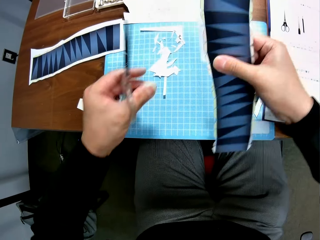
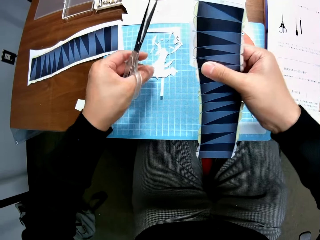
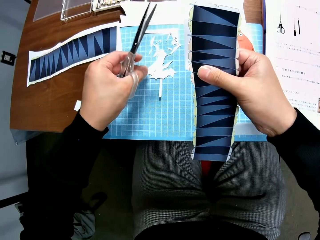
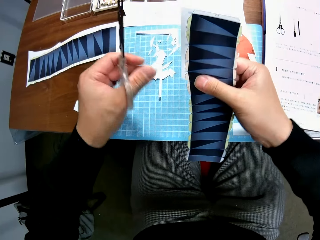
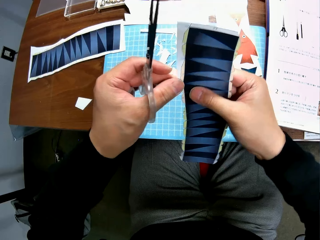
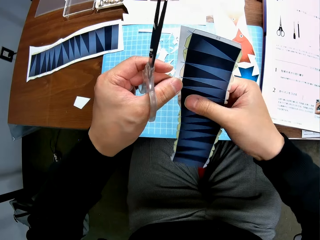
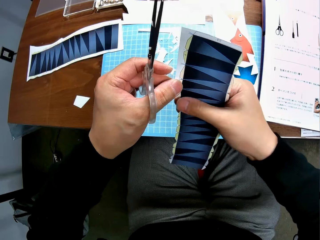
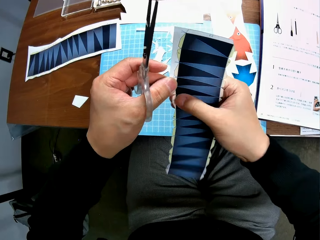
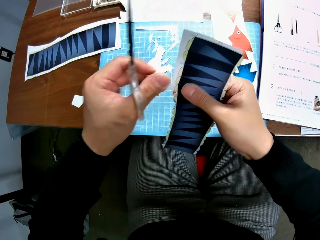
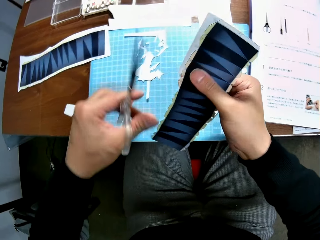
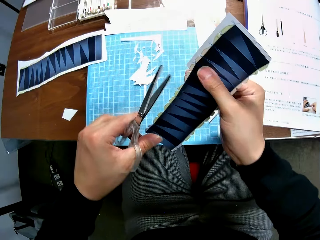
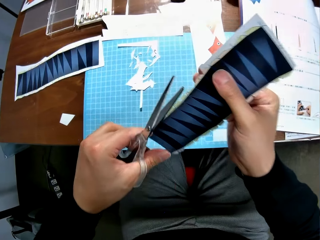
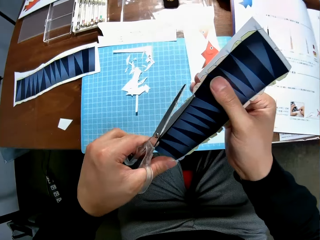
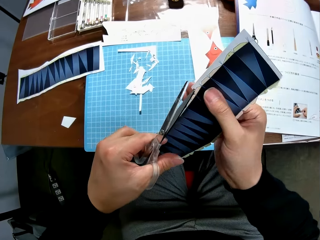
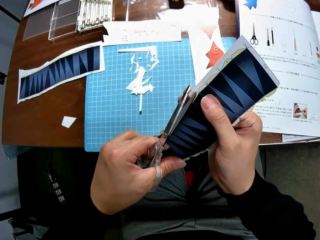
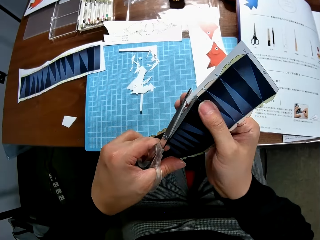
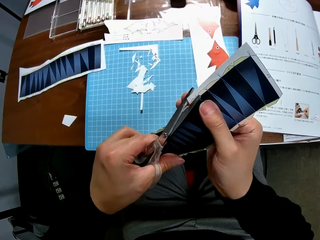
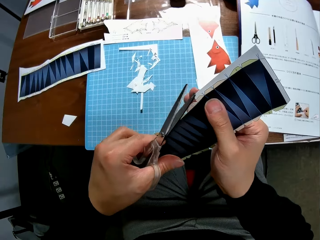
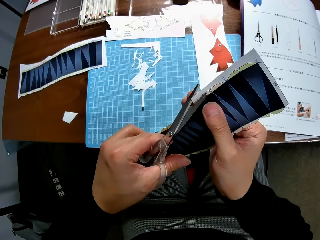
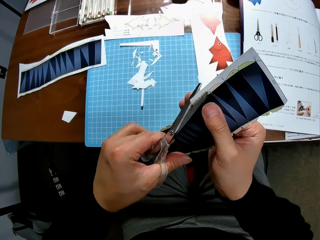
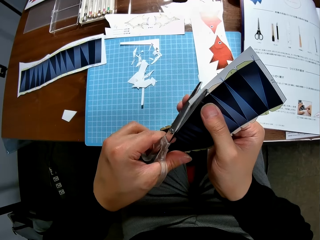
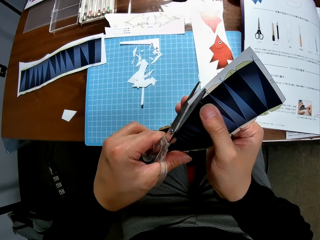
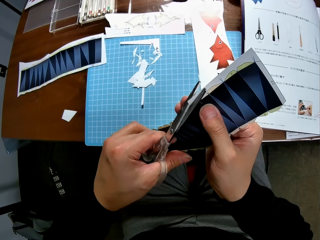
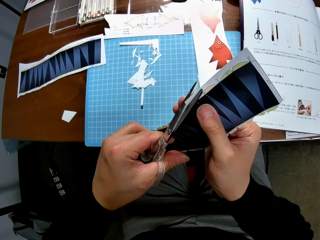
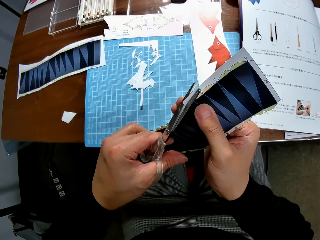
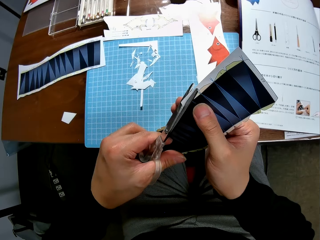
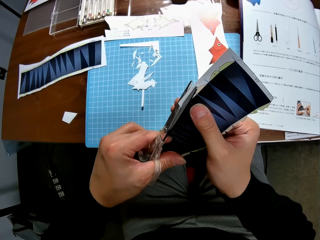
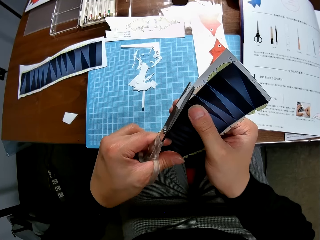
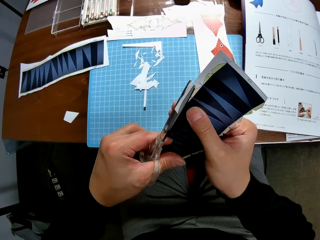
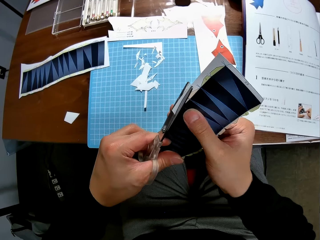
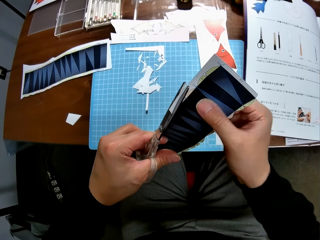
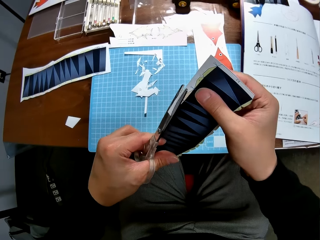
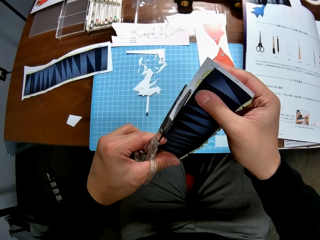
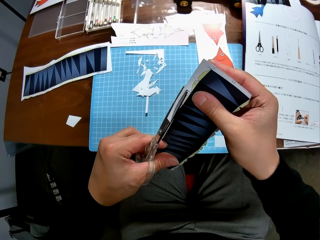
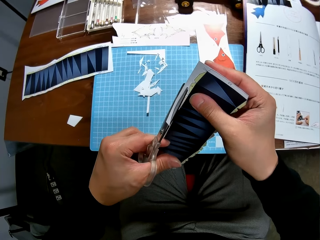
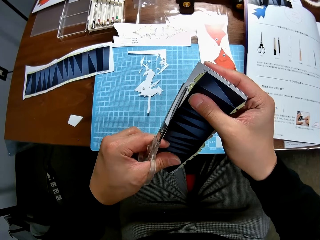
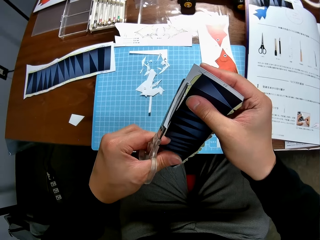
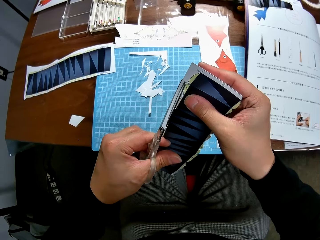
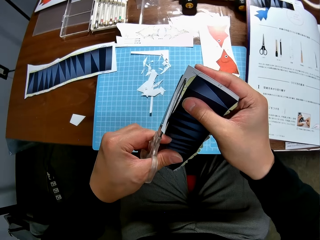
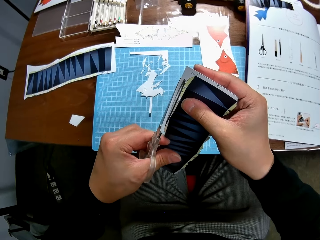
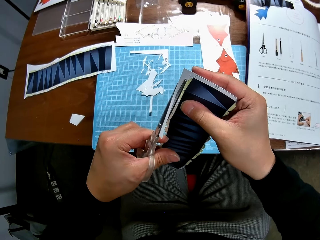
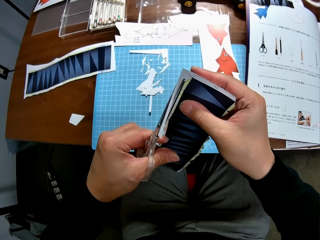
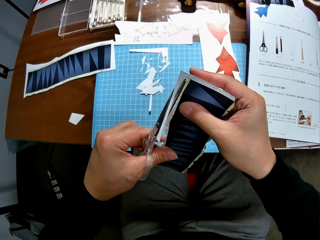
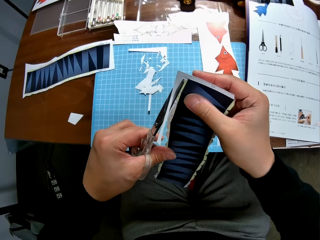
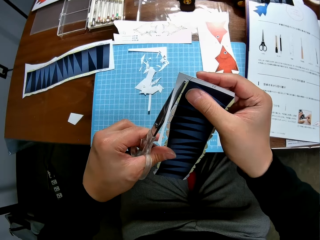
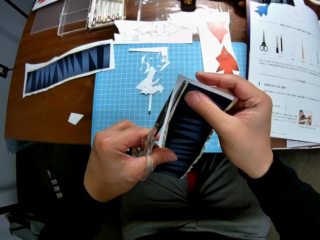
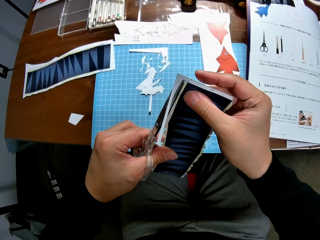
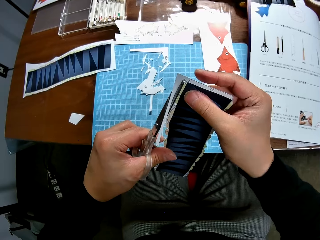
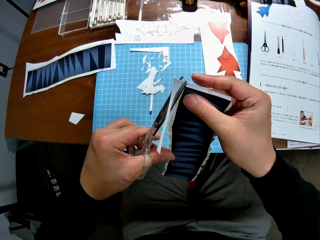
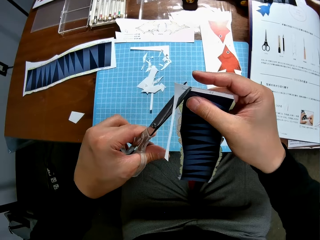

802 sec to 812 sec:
The camera wearer drops the cut piece on the cutting mat on the table. They continue to craft the paper stock with the scissors. They cut the paper with the scissors.

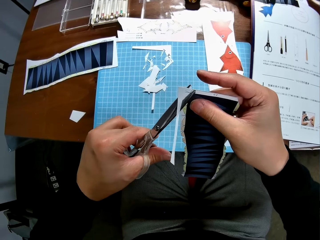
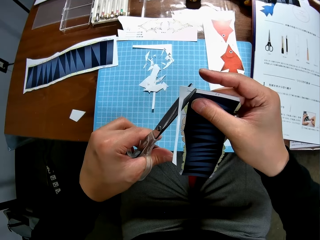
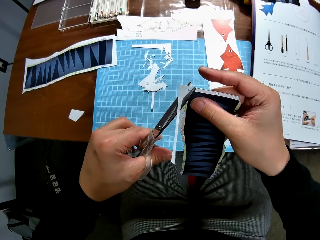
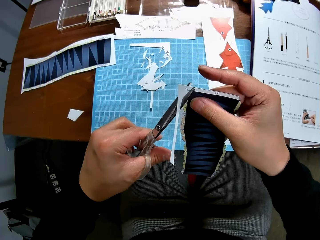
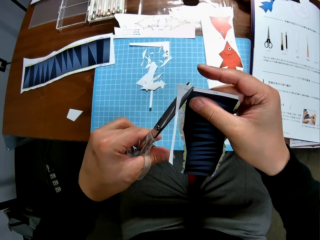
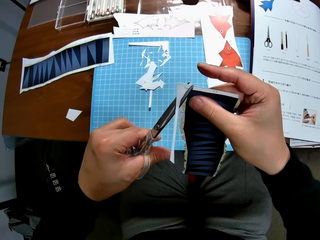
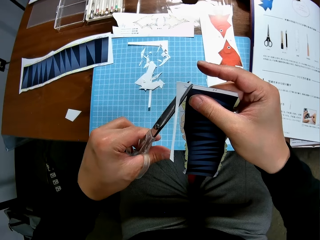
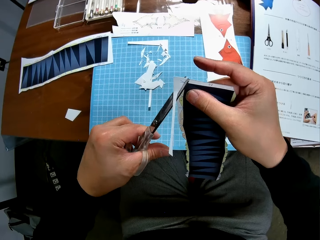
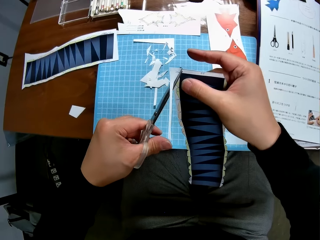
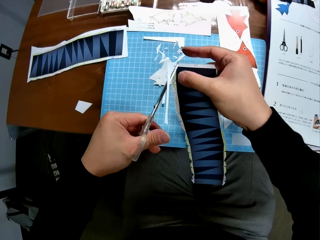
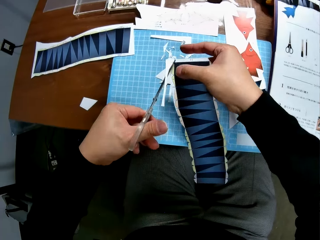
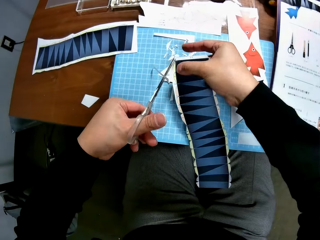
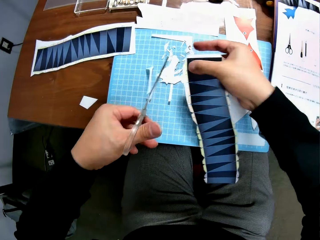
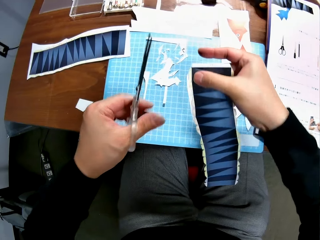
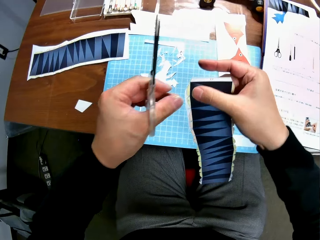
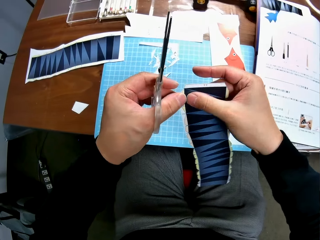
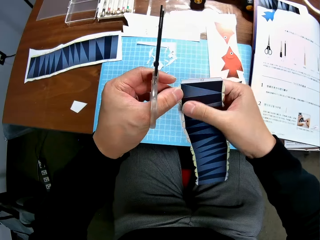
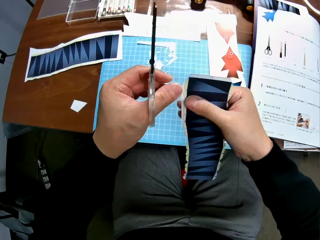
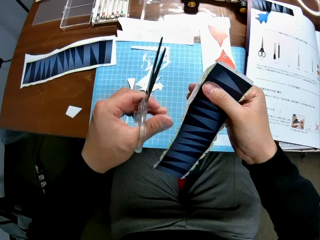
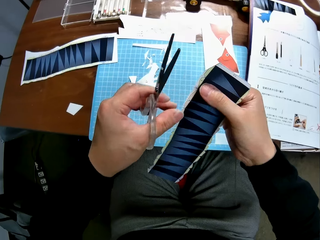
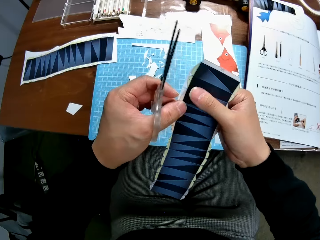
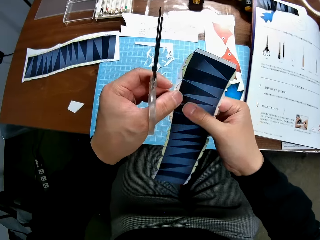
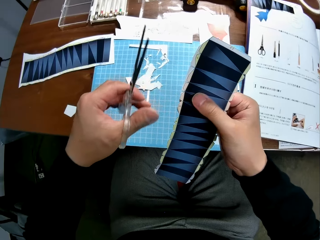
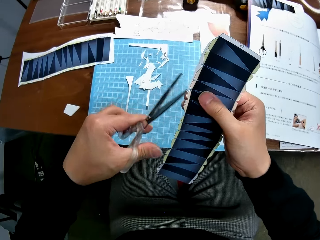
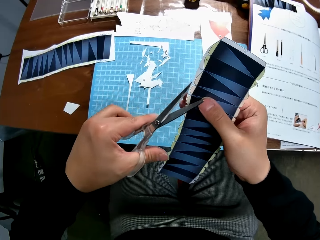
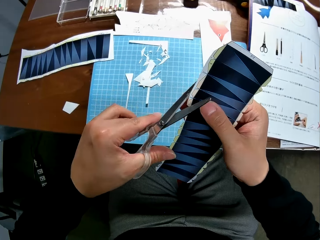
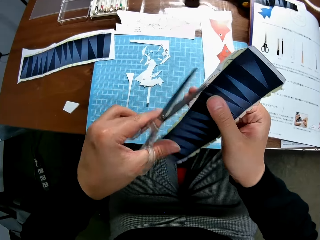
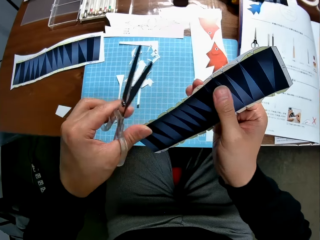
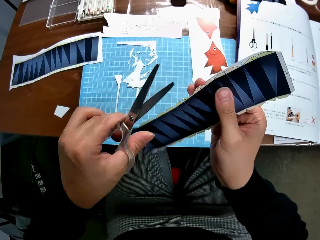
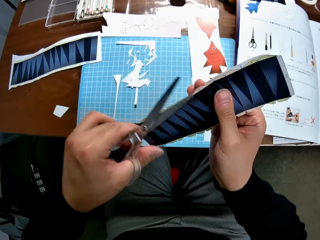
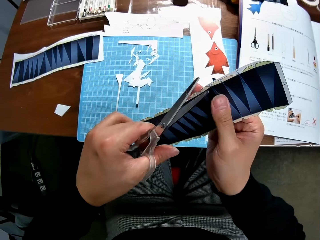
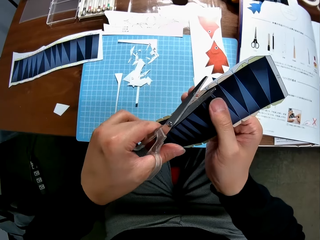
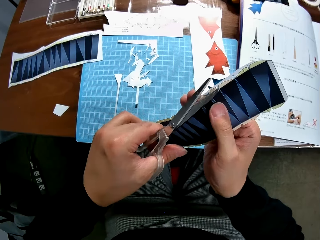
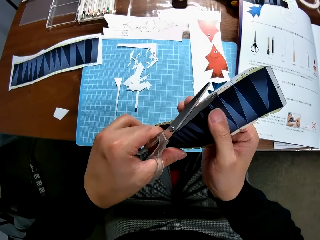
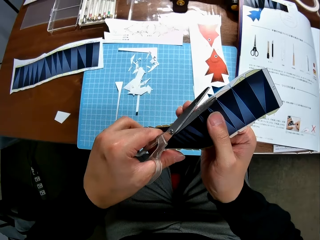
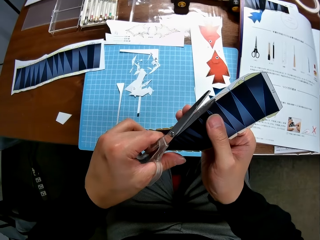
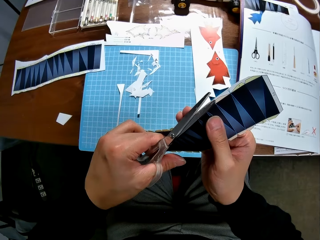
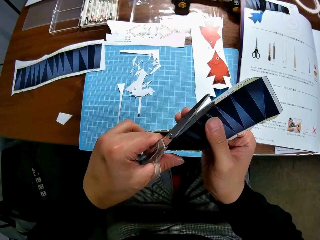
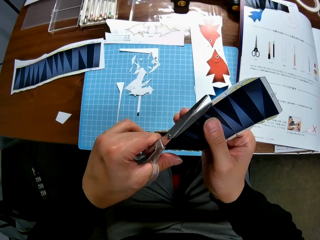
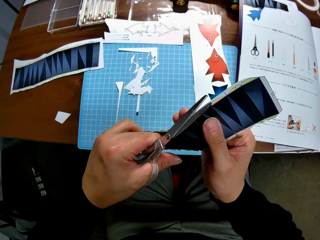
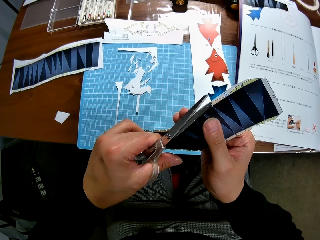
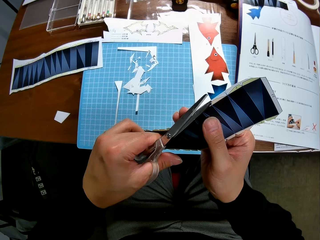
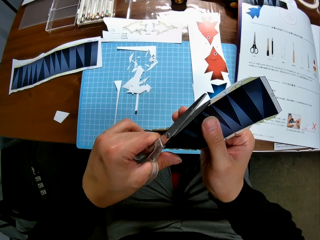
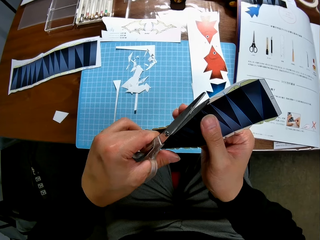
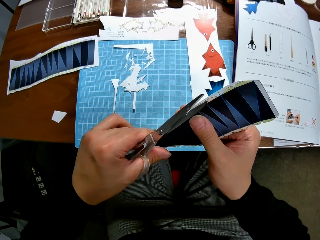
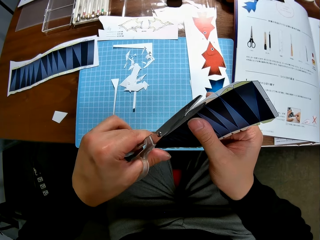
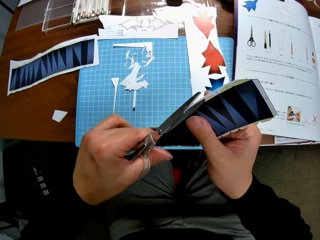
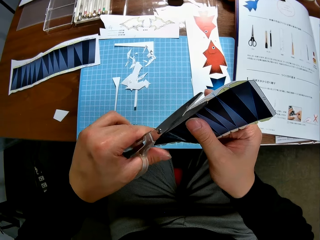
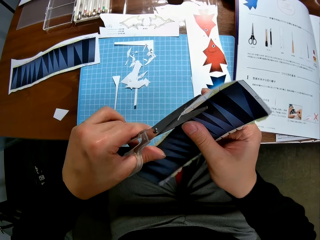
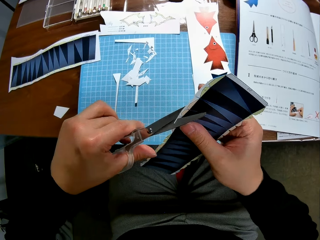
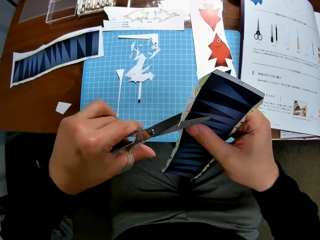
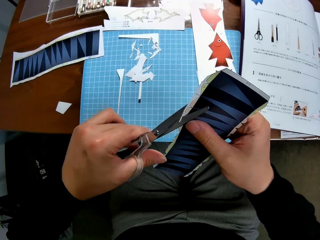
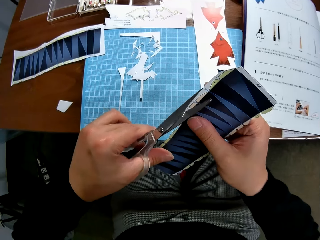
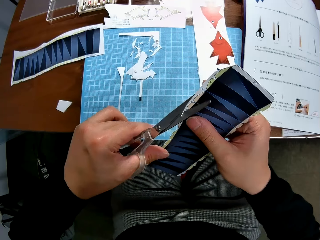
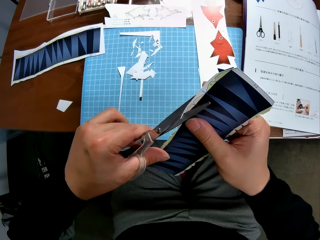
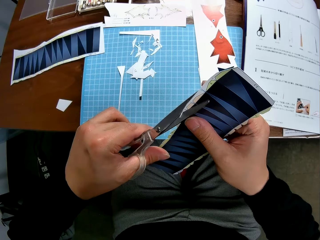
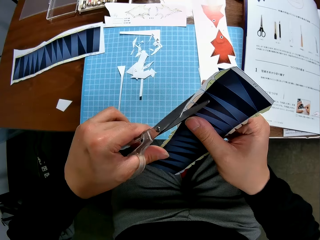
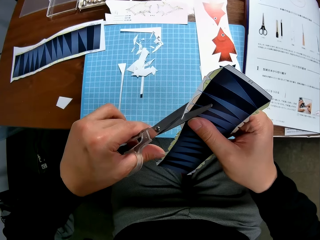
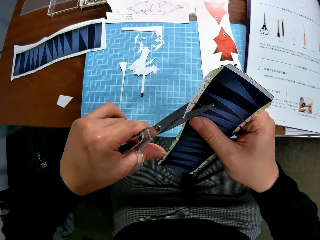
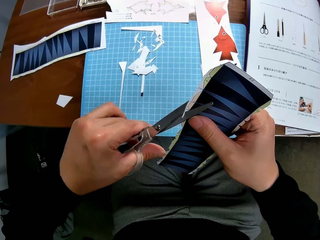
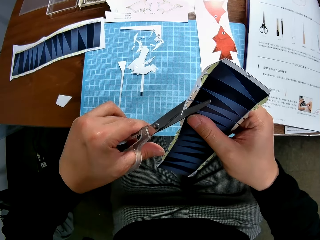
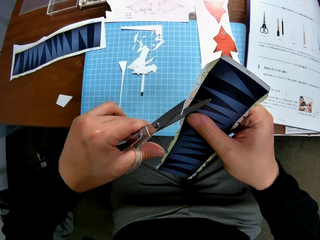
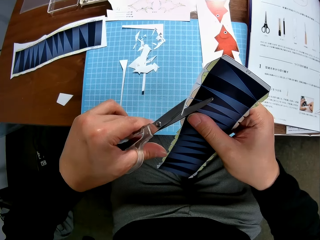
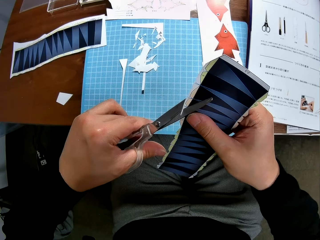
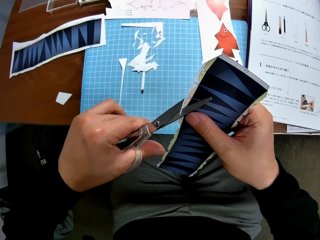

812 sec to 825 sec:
The camera wearer drops the small piece of paper on the table. They turn the paper over. They cut a piece of paper with scissors.
